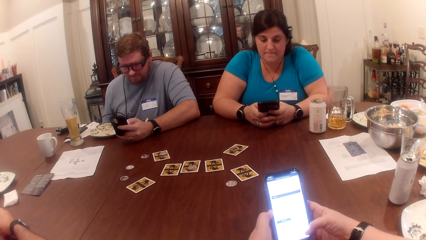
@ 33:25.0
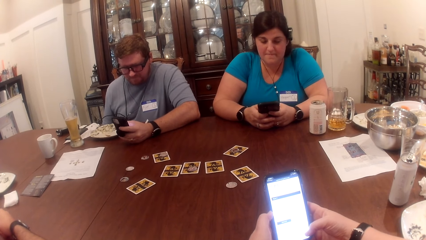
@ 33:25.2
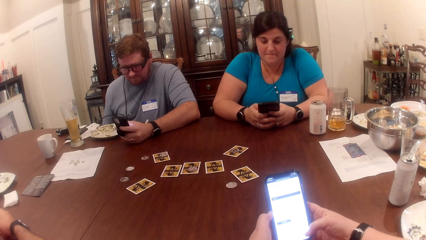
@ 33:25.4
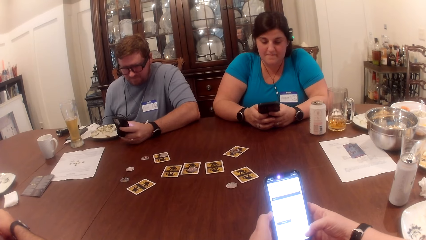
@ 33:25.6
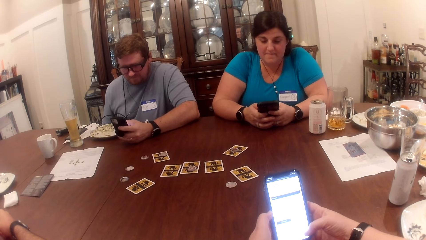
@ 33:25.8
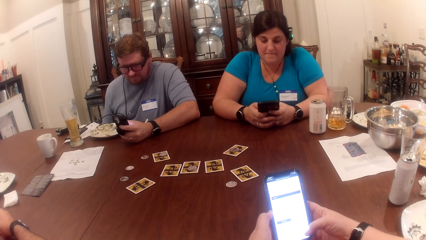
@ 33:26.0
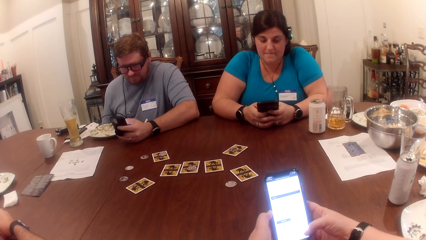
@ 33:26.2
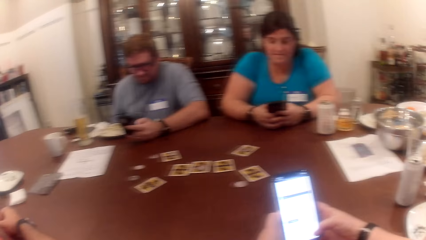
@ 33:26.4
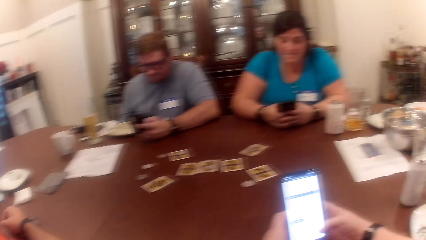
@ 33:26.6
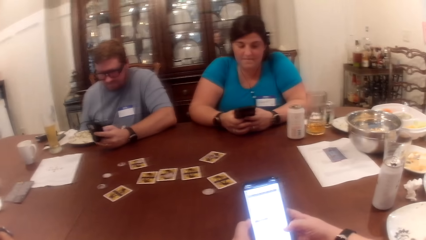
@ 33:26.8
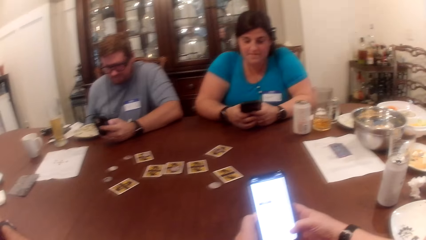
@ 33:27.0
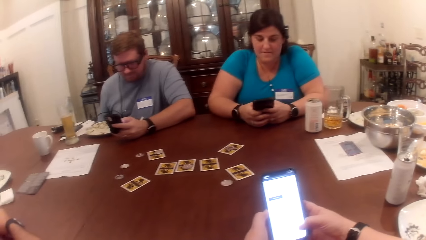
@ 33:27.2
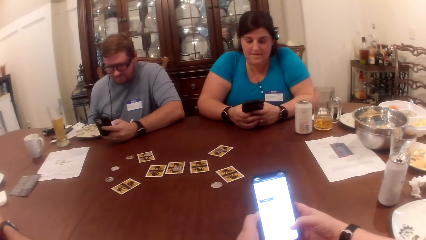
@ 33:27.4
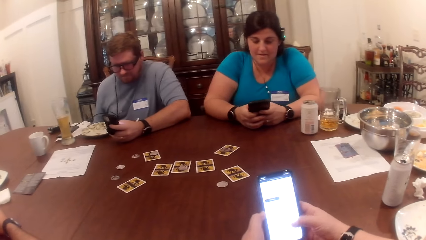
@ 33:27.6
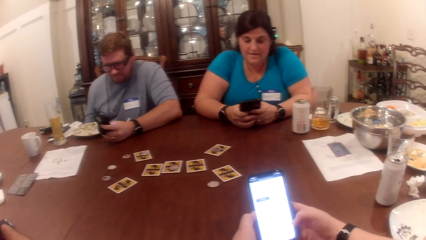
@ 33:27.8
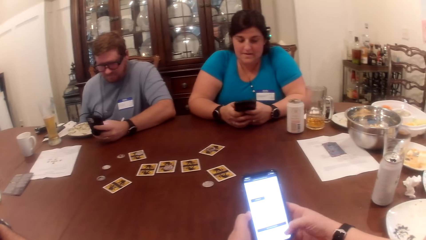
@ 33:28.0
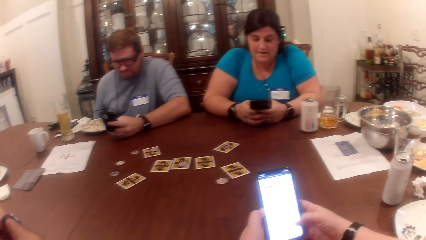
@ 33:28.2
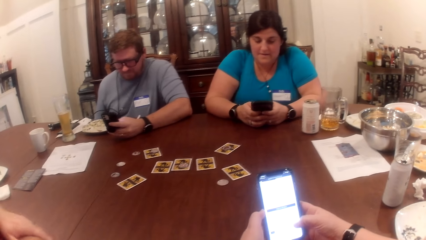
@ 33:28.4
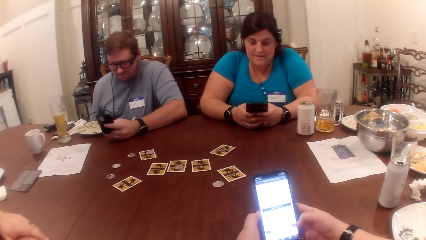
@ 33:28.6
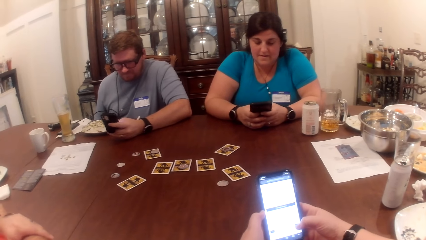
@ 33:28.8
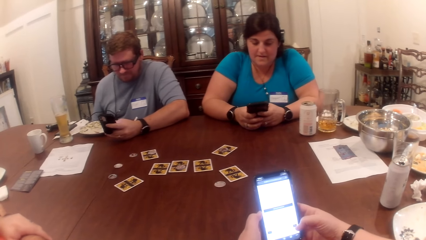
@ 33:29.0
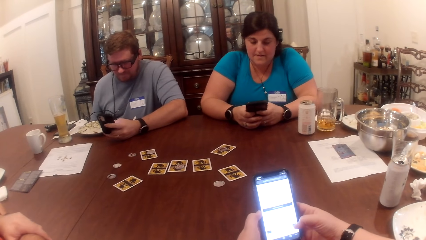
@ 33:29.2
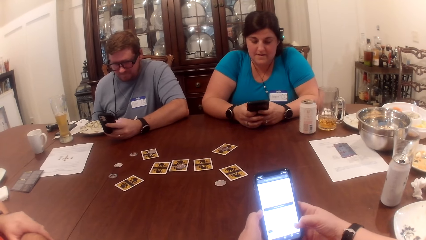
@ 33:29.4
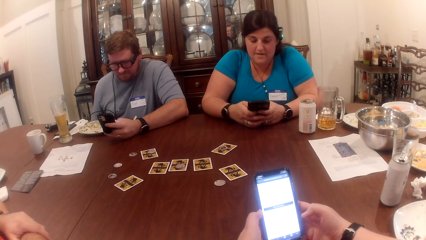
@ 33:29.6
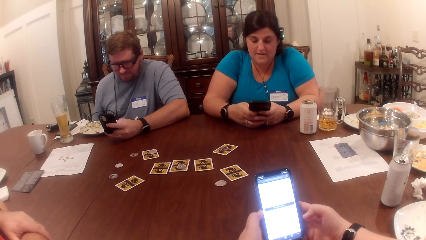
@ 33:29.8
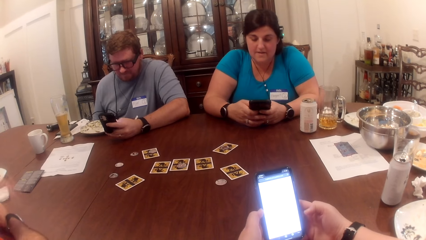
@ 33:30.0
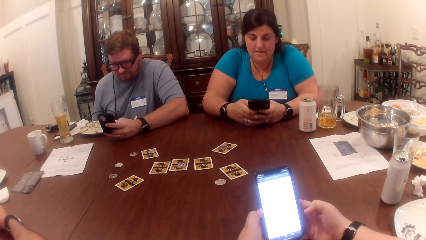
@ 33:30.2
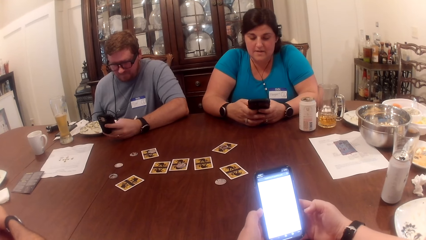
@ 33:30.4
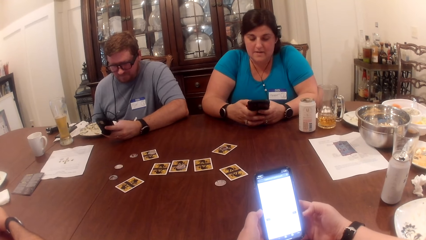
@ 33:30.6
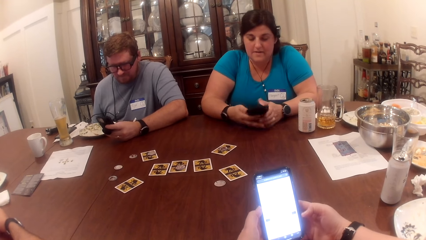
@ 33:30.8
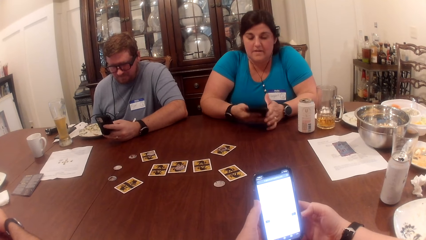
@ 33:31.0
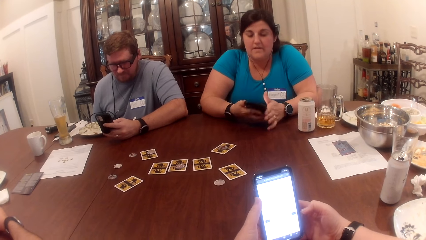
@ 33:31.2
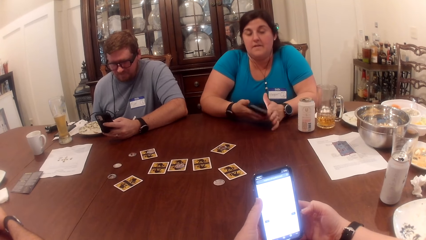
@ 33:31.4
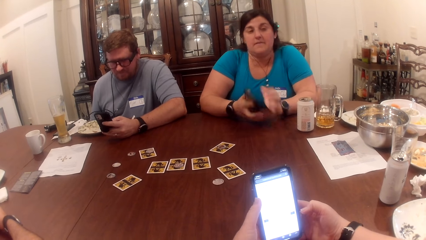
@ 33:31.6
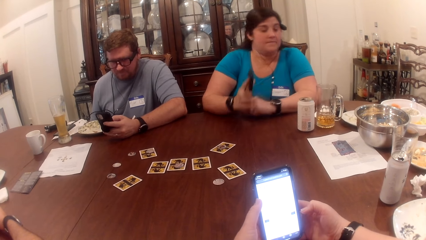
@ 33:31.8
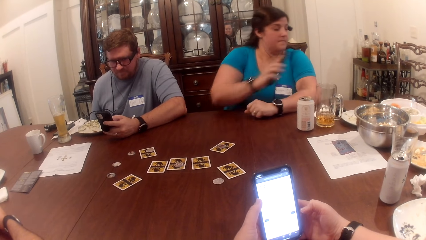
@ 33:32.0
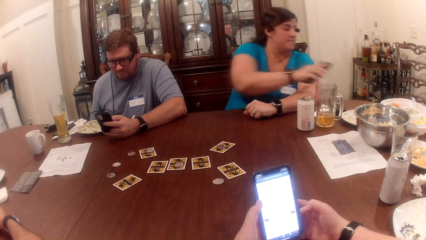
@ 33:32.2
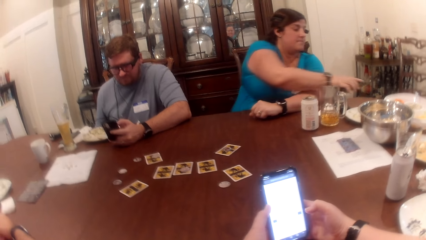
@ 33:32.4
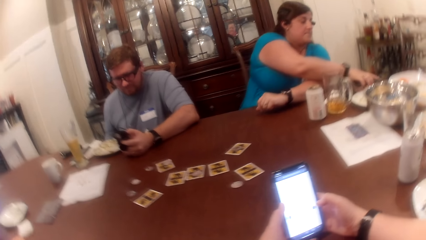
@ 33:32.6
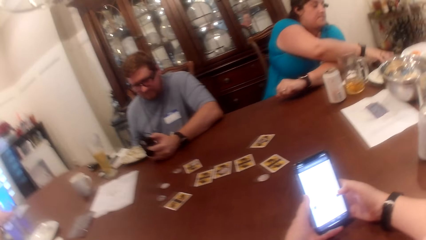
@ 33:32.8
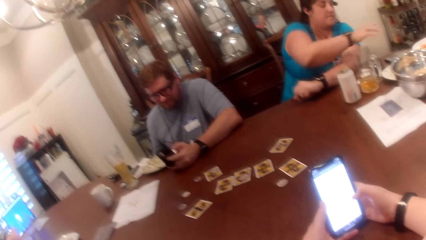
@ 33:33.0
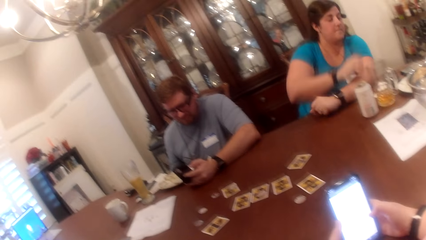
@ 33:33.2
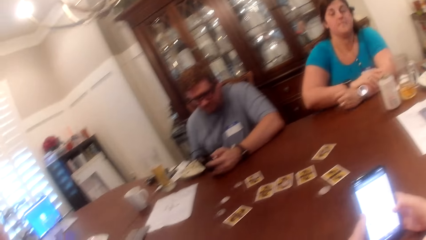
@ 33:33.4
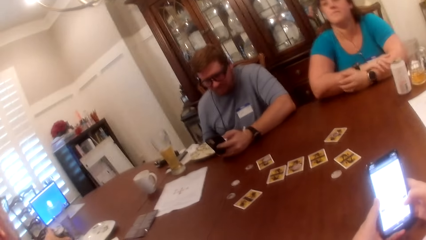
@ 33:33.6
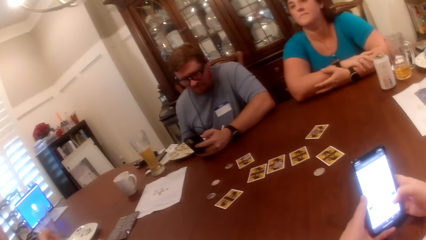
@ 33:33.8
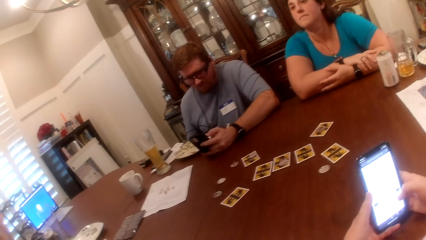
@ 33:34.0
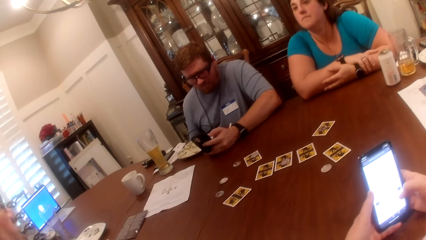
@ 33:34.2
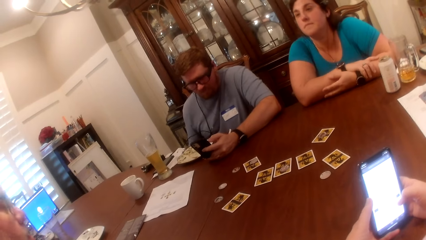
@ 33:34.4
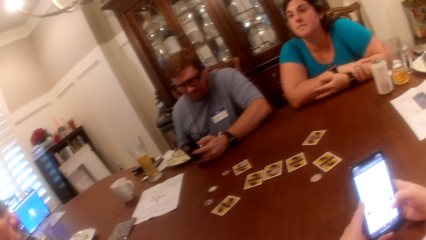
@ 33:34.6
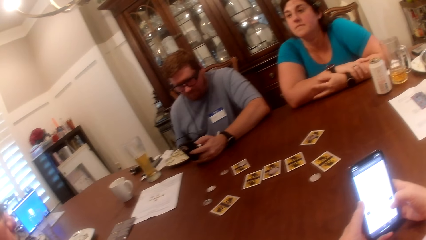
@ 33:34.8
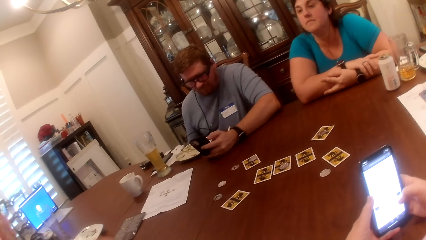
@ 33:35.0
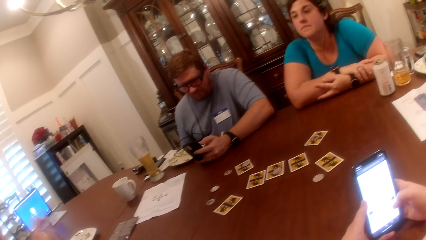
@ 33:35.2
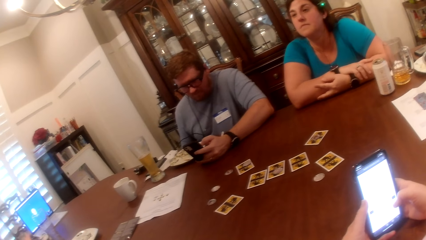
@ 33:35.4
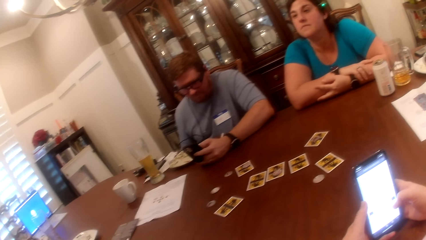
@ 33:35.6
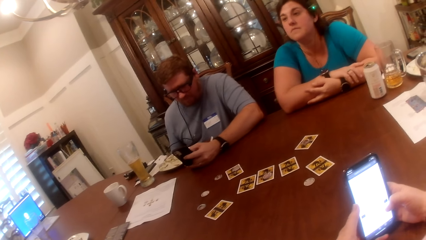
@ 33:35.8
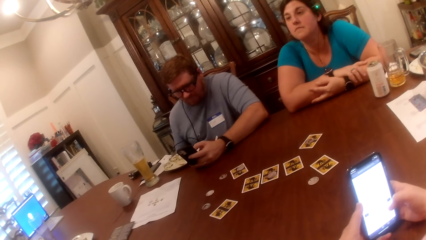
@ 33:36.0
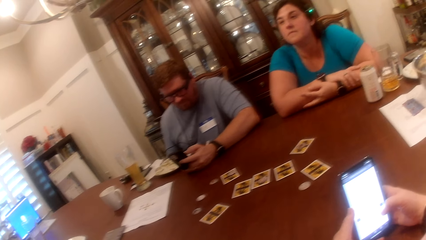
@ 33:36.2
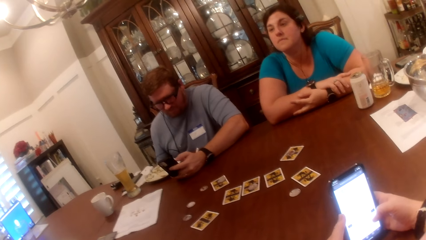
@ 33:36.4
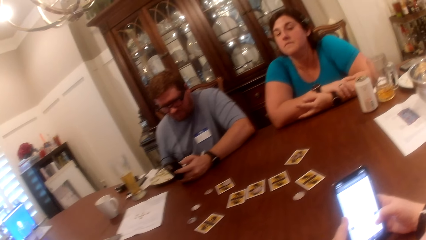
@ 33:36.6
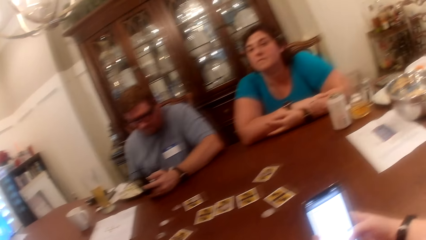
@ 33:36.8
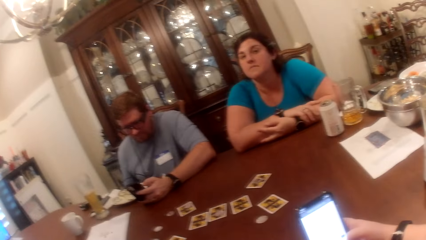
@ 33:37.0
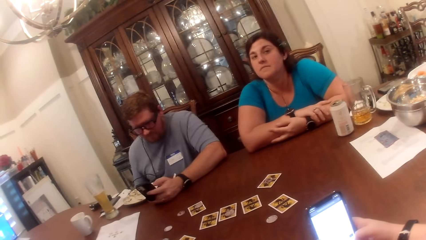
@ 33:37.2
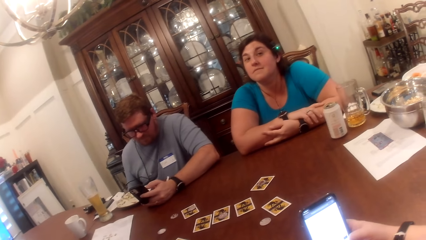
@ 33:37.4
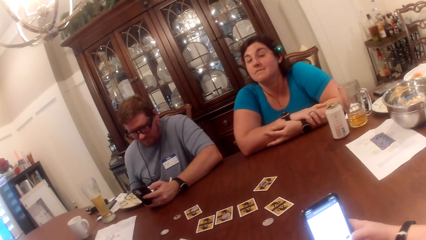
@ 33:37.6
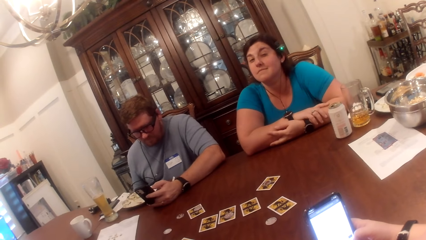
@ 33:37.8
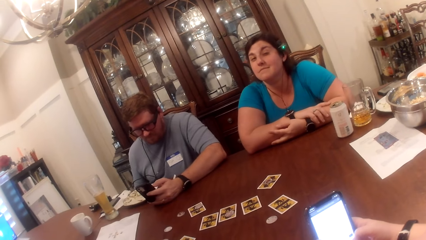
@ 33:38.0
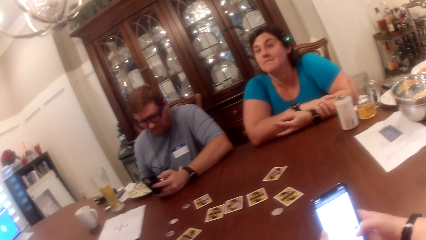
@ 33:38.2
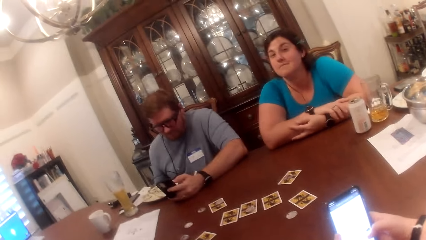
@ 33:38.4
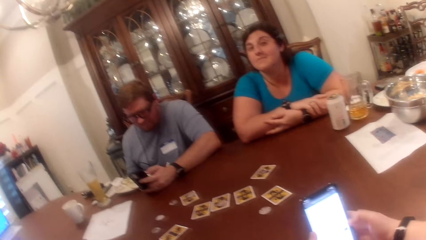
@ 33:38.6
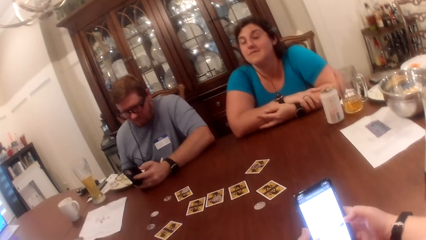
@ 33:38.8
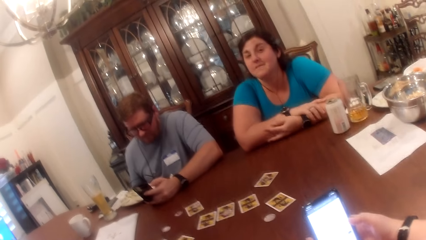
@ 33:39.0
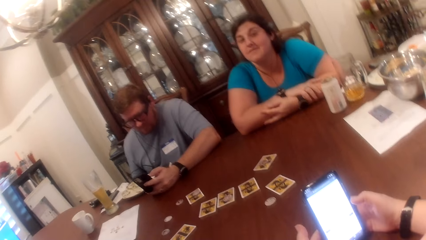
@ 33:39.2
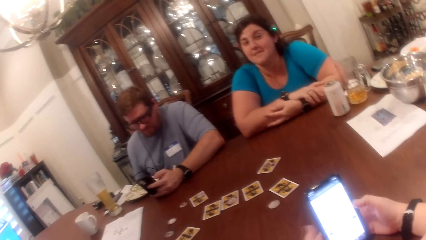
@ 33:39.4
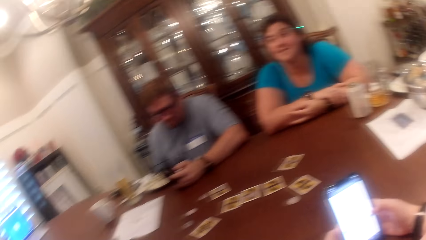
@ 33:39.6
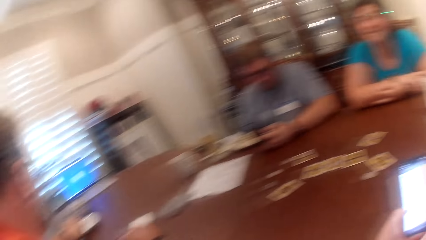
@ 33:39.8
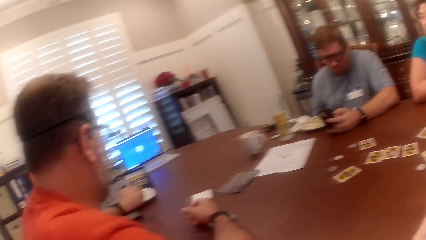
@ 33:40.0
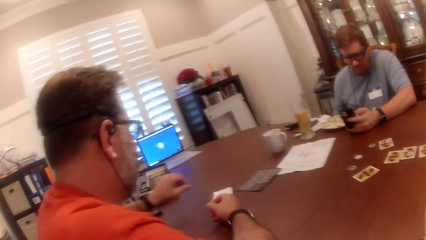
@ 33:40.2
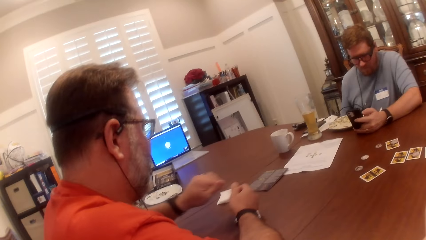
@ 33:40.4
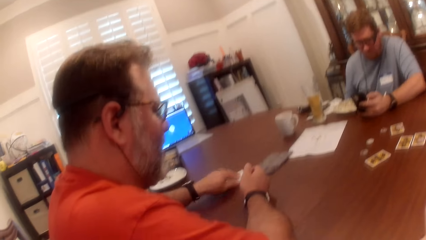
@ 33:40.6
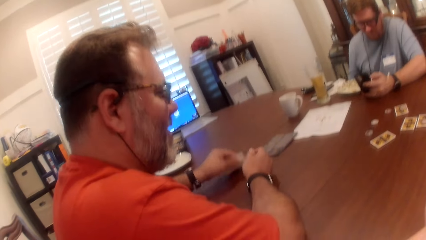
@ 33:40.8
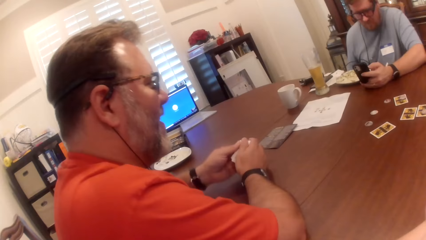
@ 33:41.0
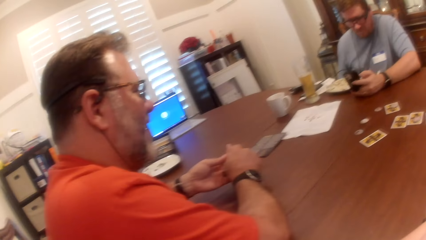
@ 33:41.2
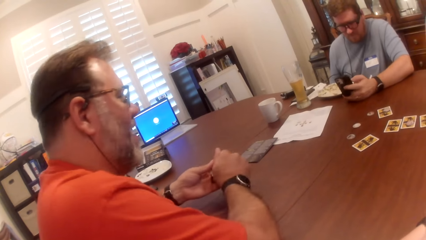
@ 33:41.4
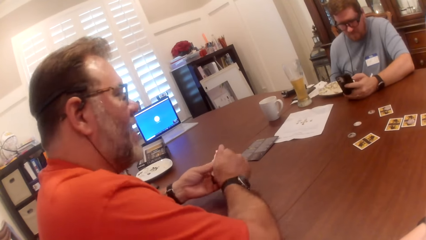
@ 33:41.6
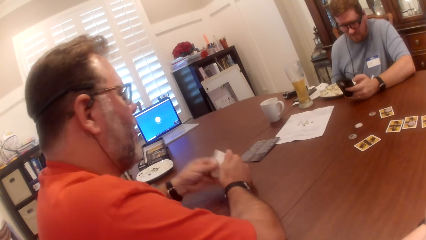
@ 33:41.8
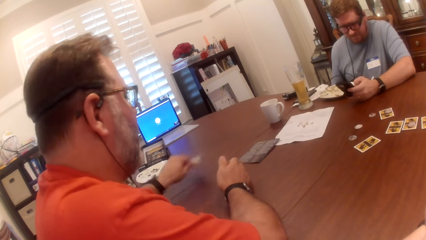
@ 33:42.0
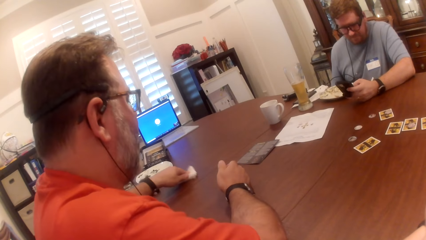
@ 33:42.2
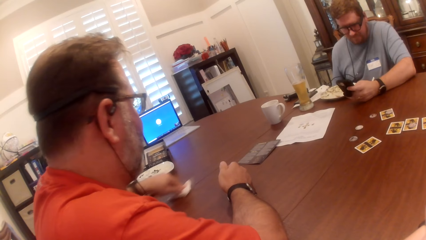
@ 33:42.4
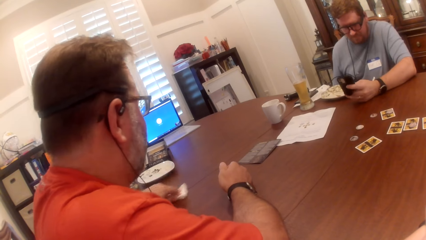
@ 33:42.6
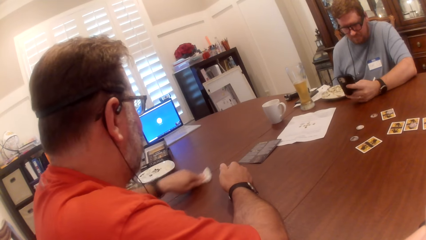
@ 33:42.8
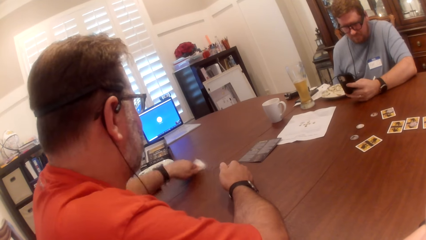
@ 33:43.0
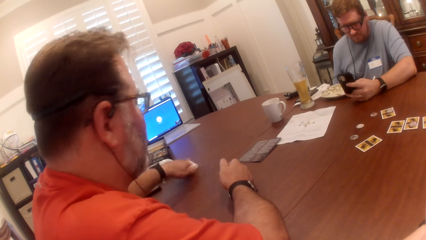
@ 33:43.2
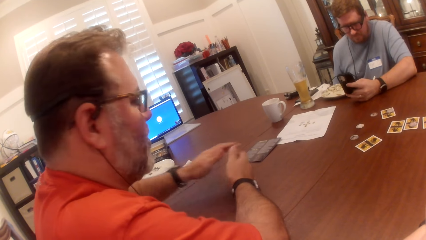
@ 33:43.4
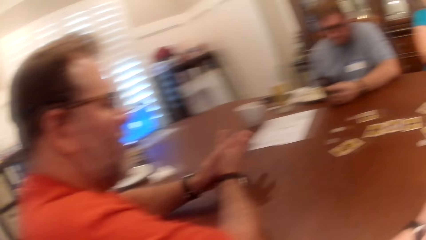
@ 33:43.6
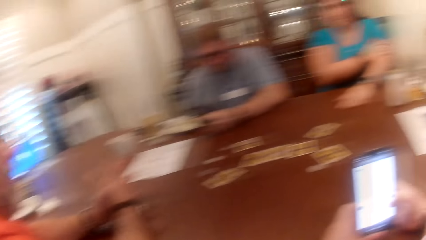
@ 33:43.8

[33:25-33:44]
The camera wearer scrolls up the text. A woman drops the phone on the table with her right hand. A man picks a handkerchief or tissue paper from the table with his left hand. He cleans his hands with the handkerchief, cleans the table with the handkerchief in his left hand, and places the tissue paper on the table.
